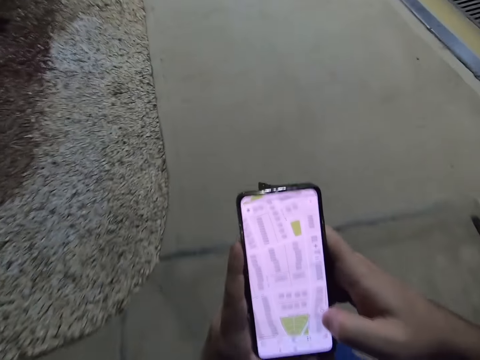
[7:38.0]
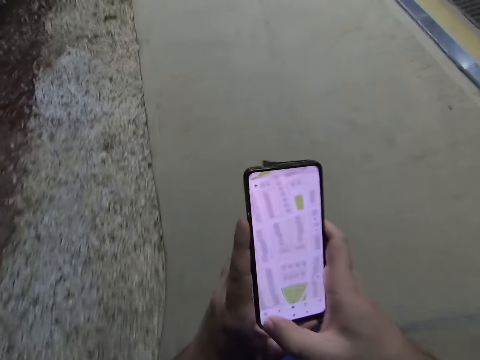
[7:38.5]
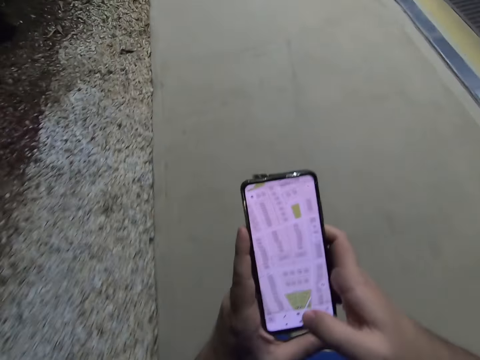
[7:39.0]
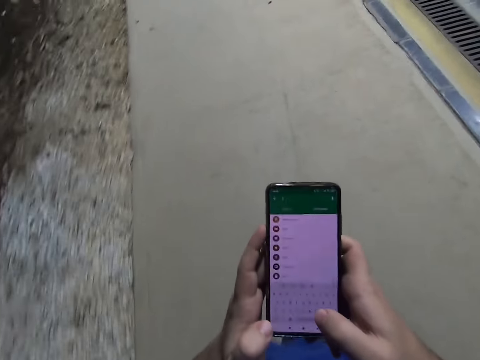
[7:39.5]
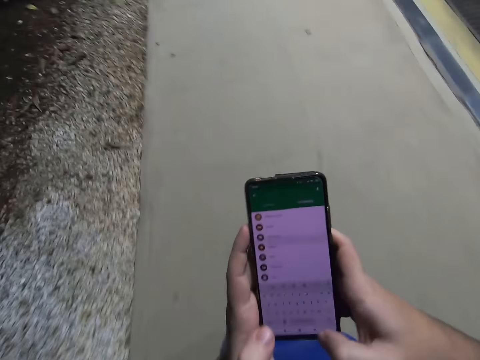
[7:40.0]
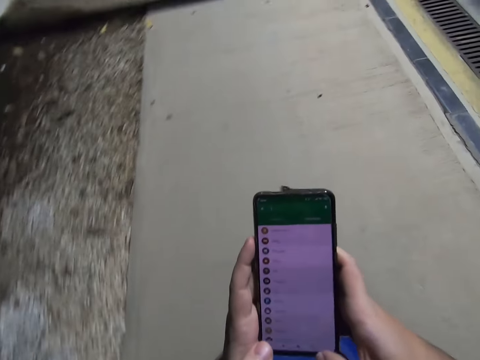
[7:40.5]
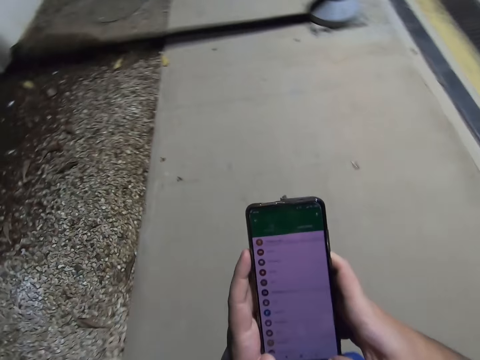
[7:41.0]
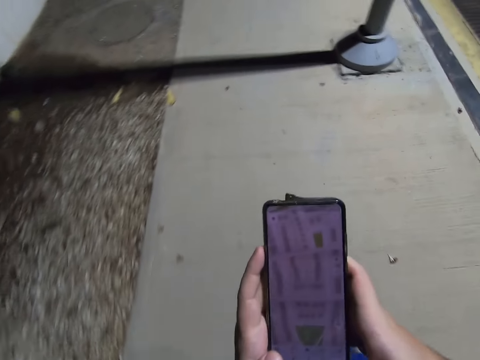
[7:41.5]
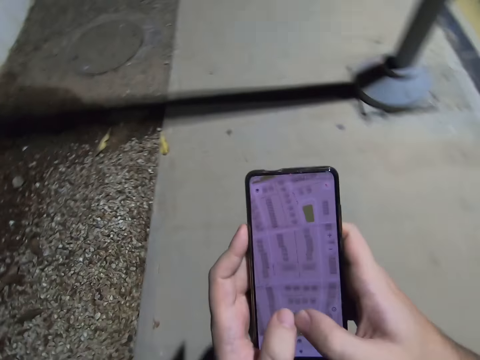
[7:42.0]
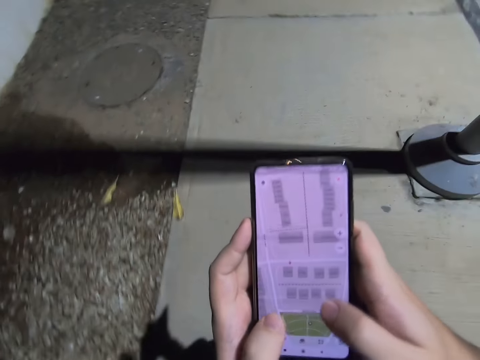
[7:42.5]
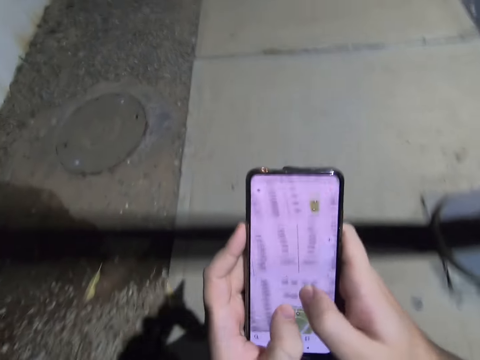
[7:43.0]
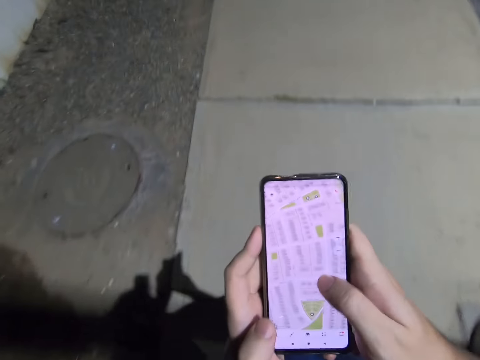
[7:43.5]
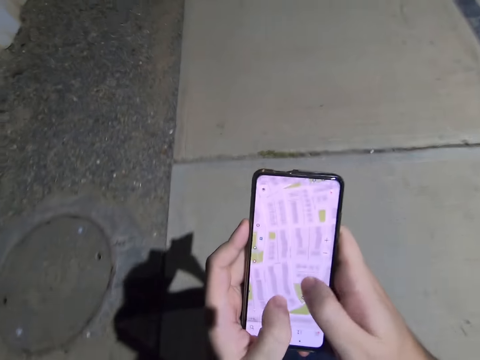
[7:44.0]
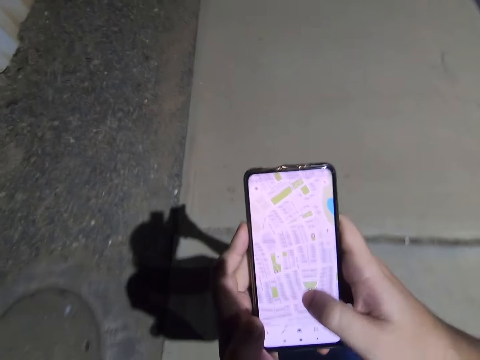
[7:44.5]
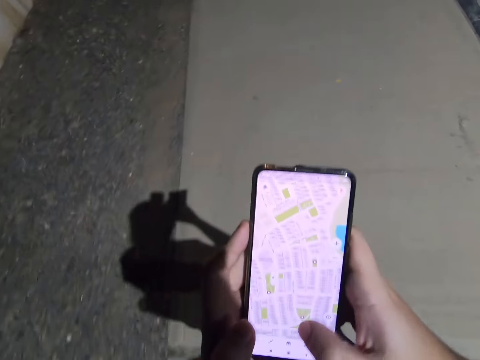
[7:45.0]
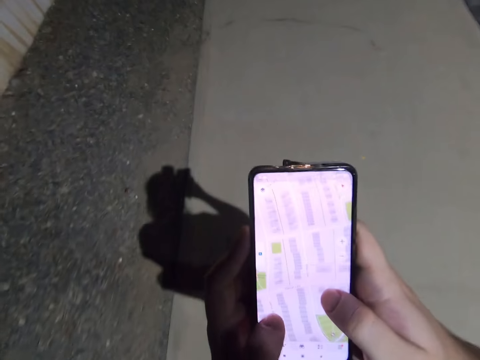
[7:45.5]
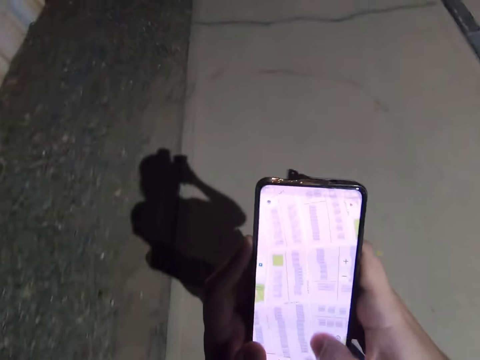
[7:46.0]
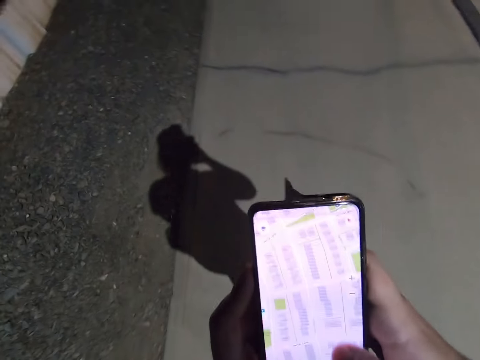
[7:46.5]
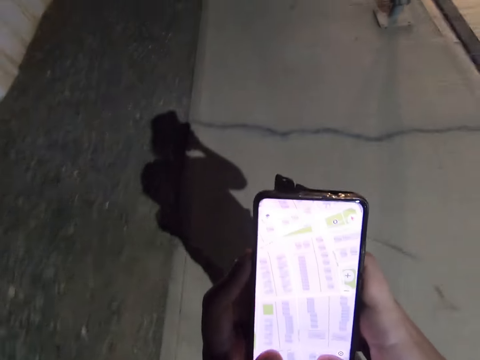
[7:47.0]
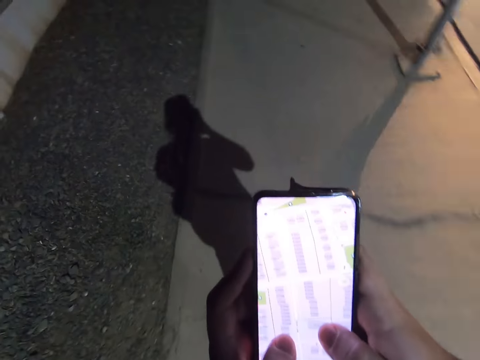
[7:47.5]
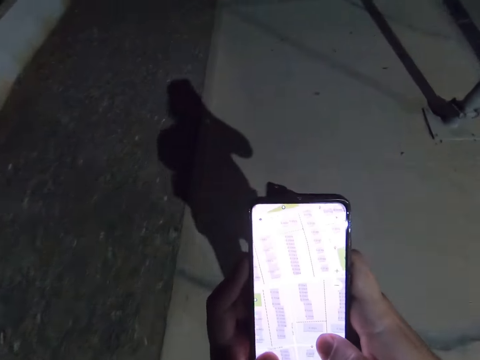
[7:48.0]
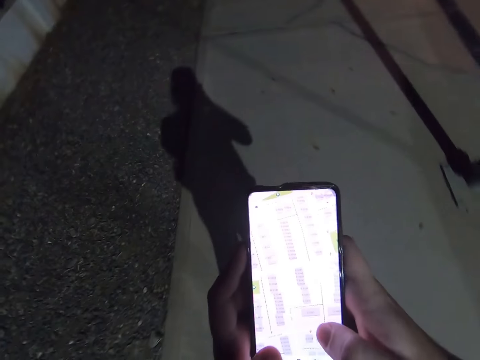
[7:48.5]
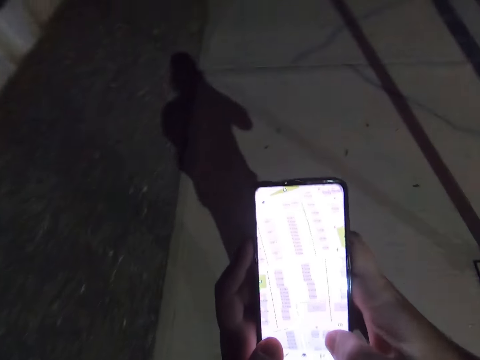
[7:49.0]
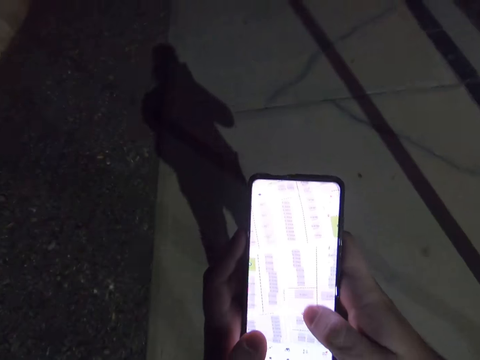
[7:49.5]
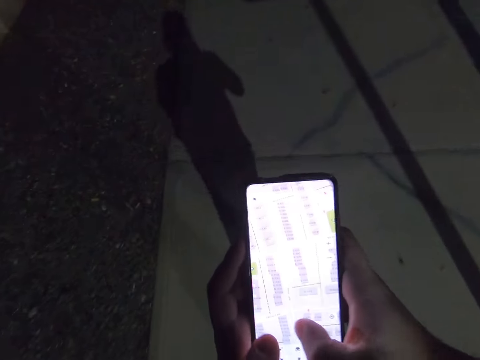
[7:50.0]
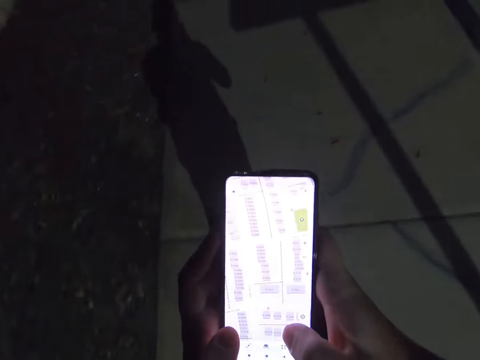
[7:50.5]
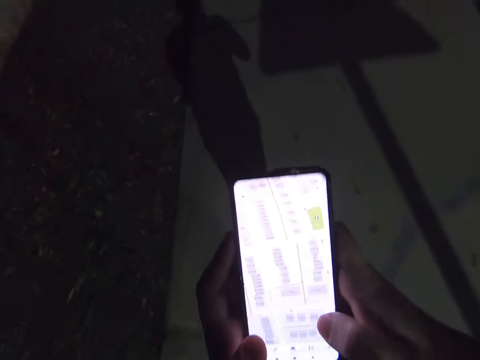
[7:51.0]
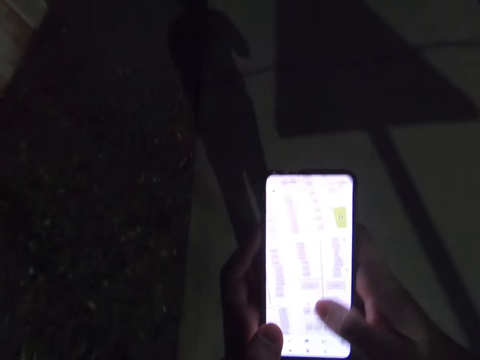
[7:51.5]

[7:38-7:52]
The camera wearer uses the phone with both hands. A fire truck drives past the camera wearer.

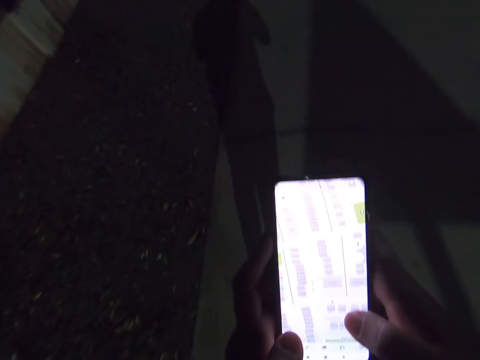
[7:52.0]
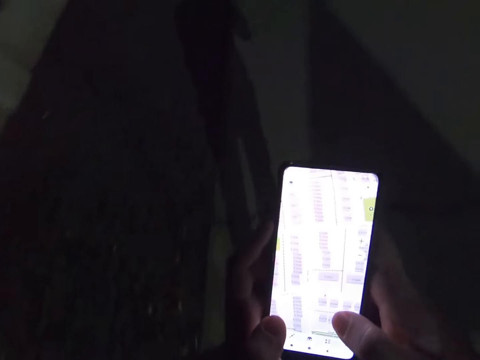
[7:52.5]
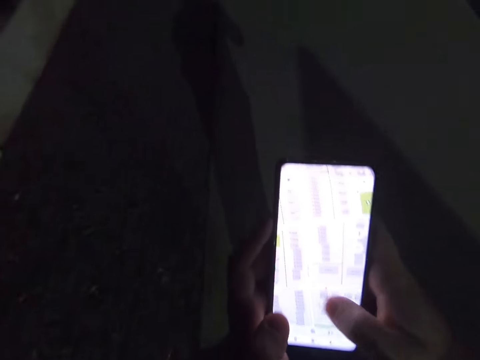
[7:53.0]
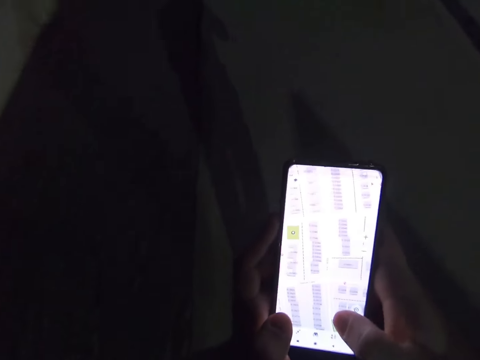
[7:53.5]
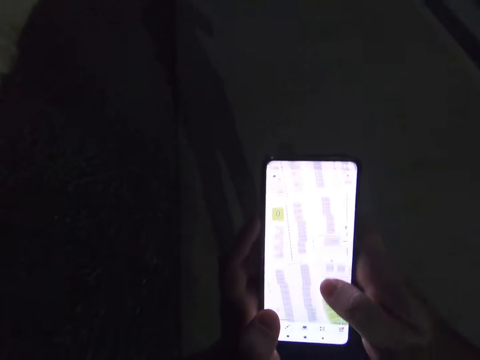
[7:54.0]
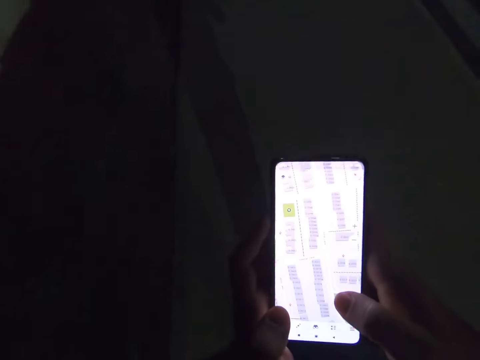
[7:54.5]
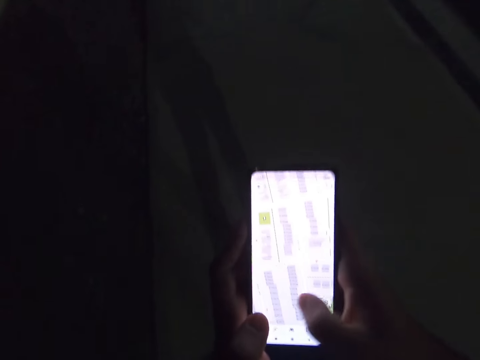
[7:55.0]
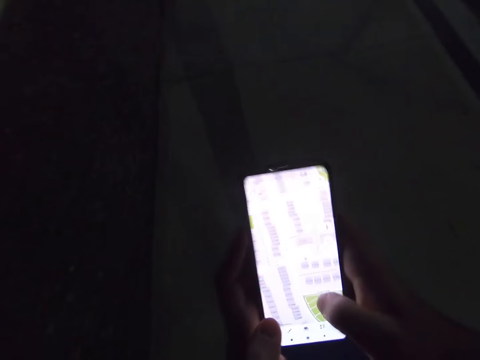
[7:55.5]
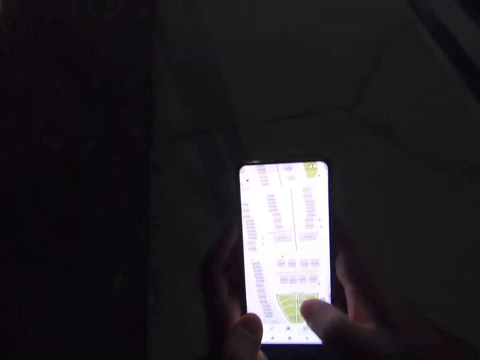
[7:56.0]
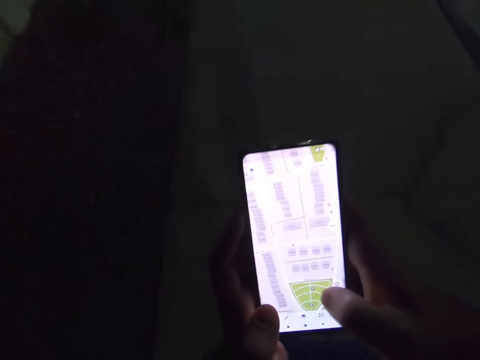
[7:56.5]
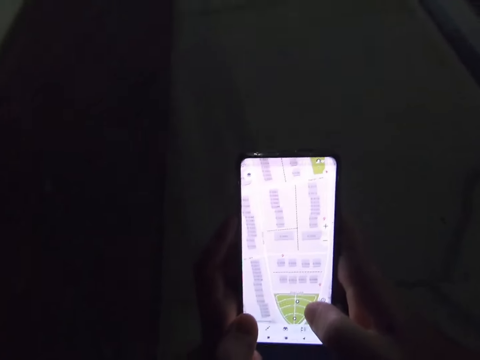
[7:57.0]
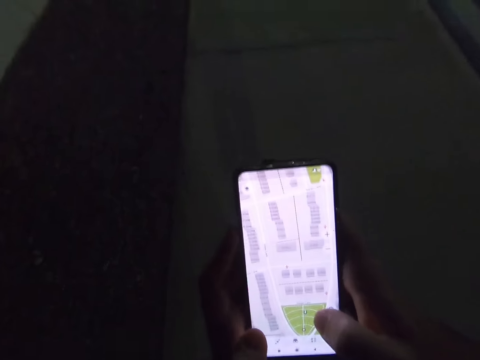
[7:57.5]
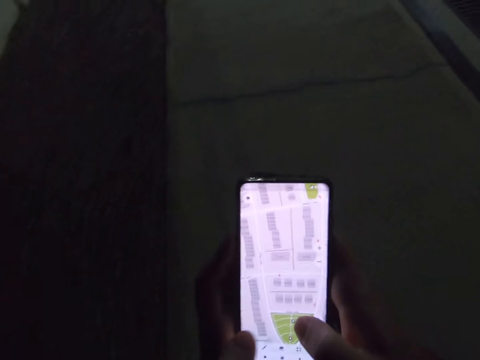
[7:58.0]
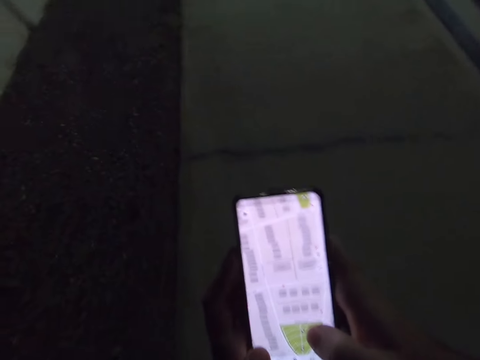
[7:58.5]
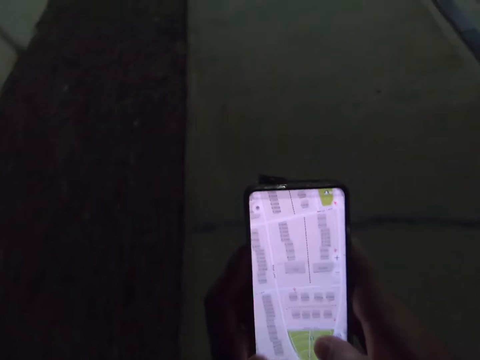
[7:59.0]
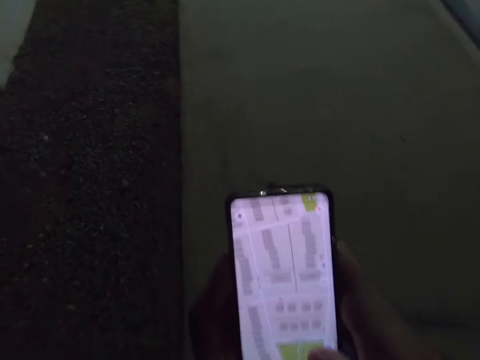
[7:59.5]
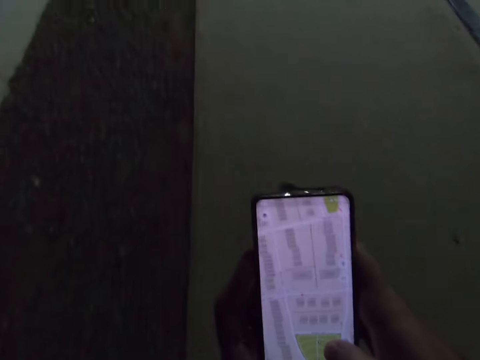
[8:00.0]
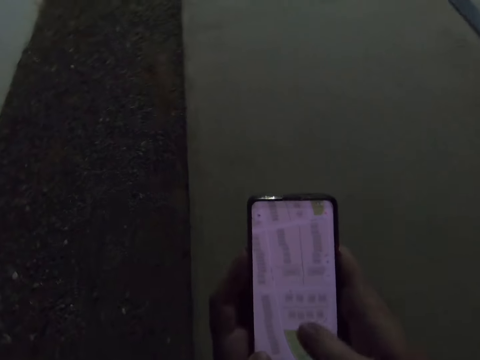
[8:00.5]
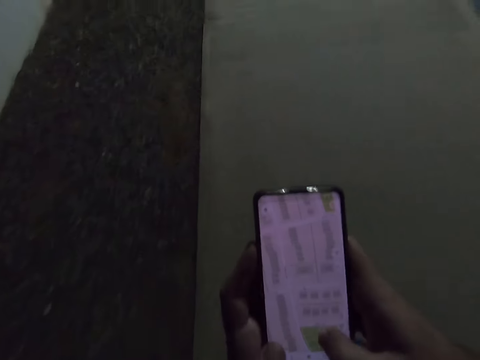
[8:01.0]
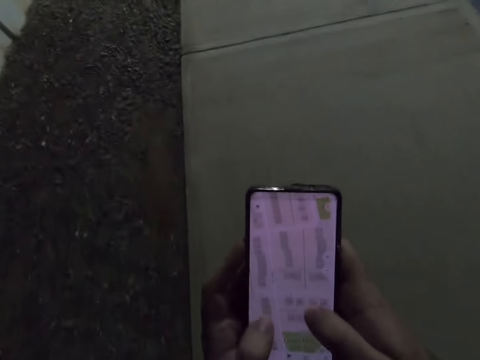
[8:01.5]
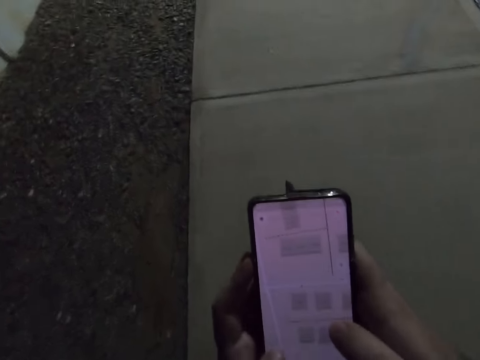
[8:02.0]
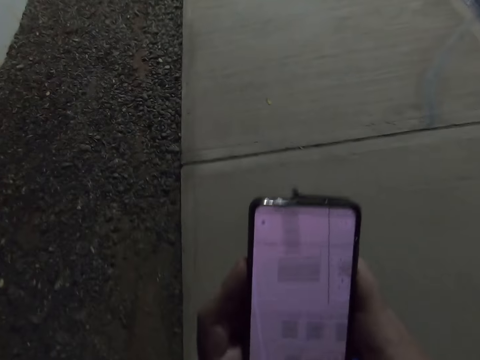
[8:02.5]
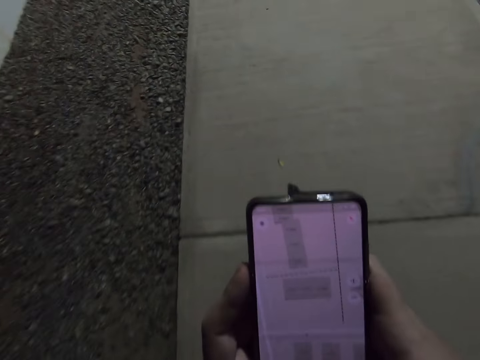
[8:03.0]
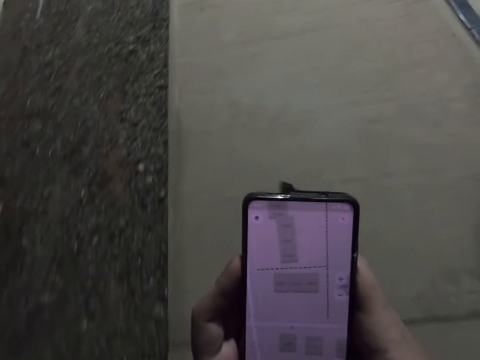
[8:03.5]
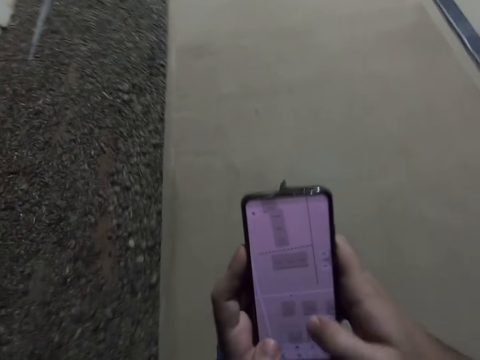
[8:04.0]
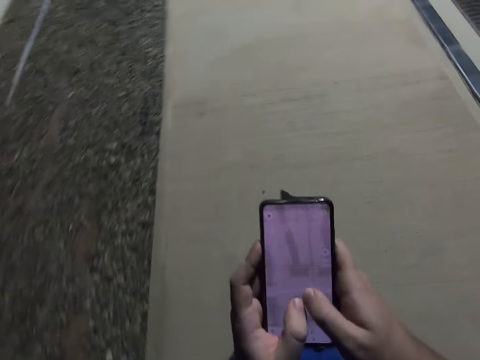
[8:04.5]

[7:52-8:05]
The camera wearer is walking on the pathway.
